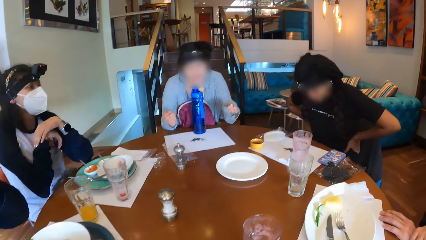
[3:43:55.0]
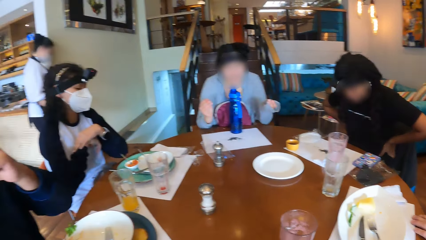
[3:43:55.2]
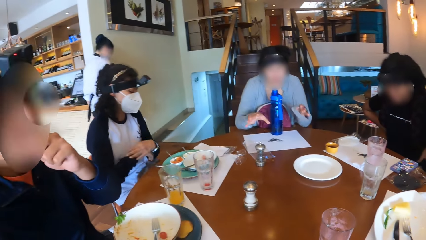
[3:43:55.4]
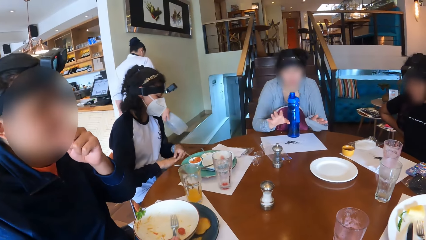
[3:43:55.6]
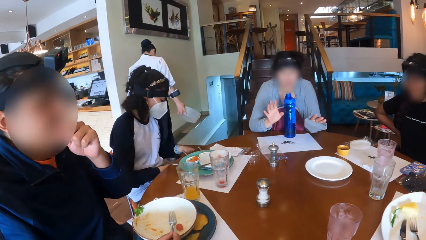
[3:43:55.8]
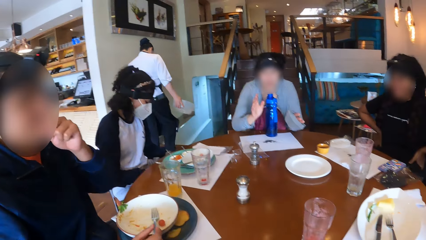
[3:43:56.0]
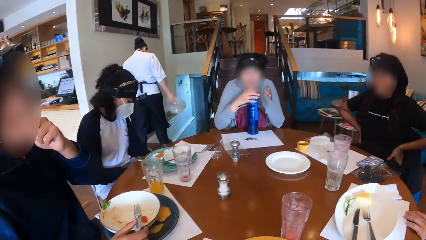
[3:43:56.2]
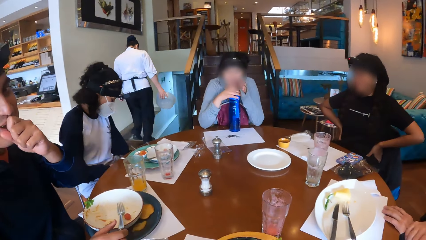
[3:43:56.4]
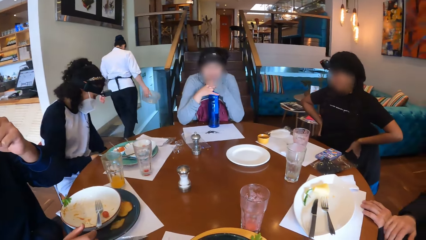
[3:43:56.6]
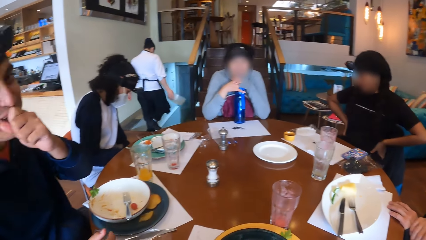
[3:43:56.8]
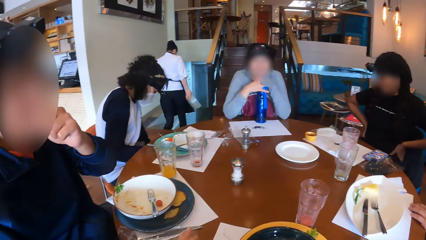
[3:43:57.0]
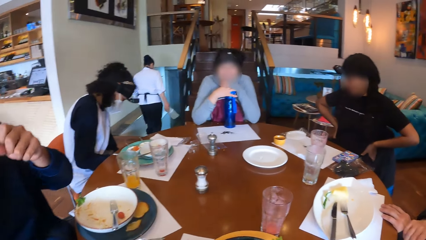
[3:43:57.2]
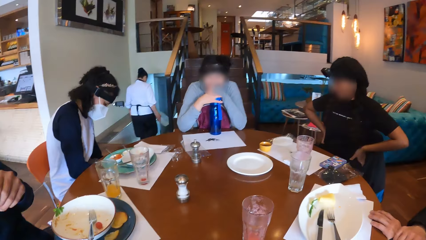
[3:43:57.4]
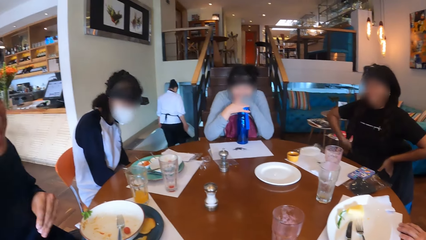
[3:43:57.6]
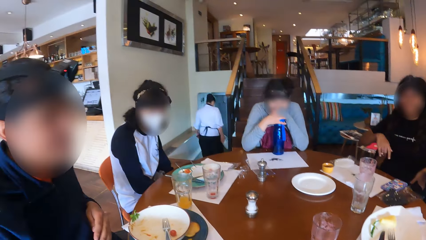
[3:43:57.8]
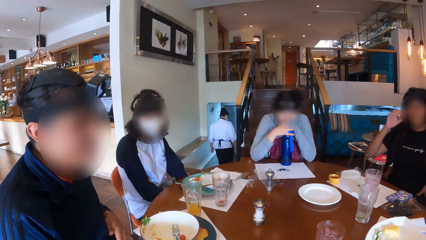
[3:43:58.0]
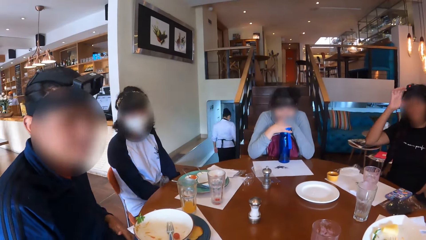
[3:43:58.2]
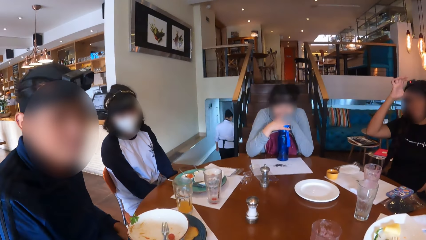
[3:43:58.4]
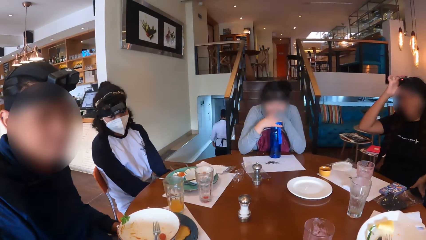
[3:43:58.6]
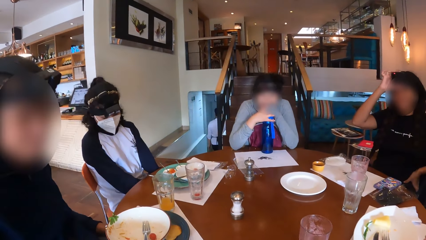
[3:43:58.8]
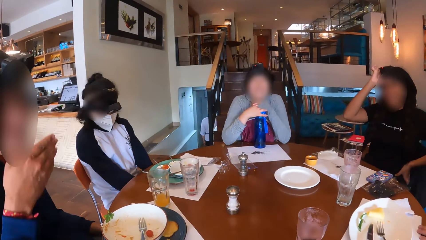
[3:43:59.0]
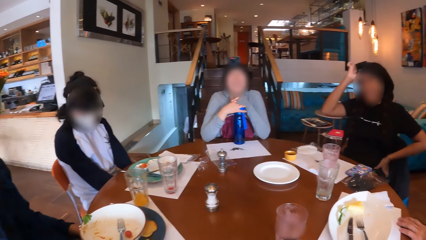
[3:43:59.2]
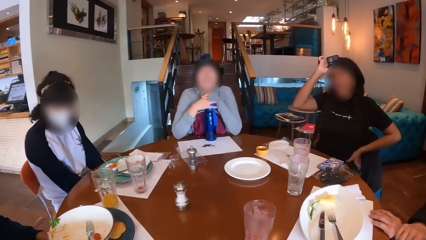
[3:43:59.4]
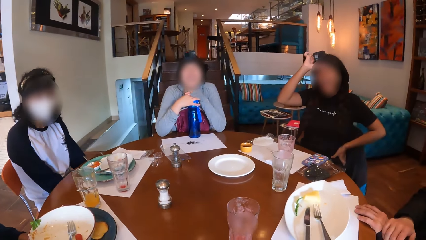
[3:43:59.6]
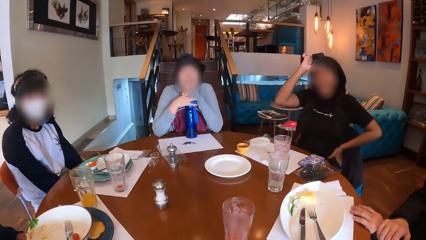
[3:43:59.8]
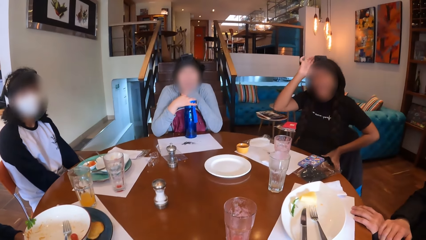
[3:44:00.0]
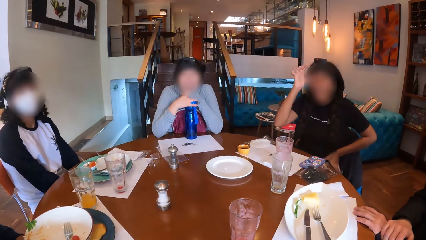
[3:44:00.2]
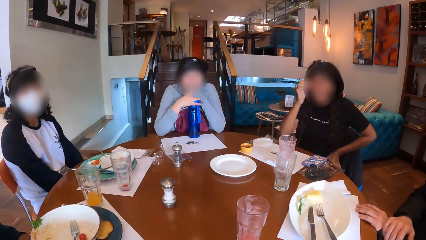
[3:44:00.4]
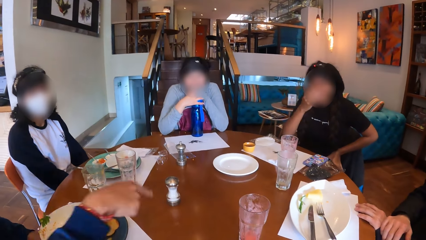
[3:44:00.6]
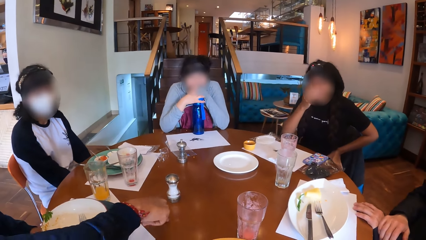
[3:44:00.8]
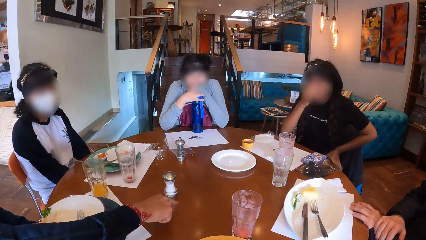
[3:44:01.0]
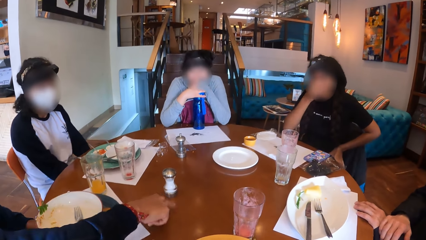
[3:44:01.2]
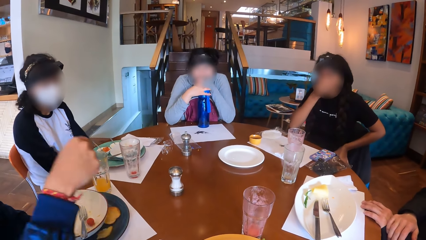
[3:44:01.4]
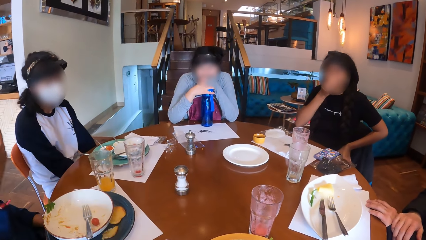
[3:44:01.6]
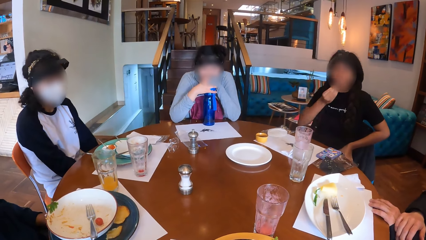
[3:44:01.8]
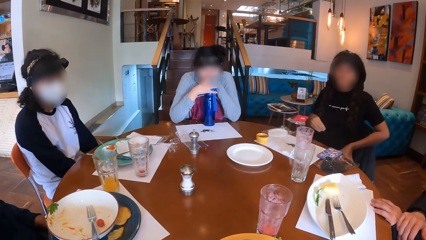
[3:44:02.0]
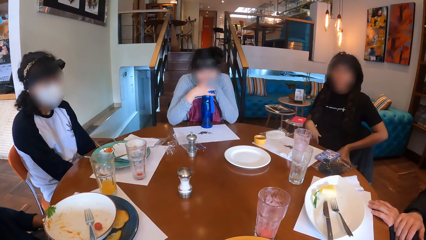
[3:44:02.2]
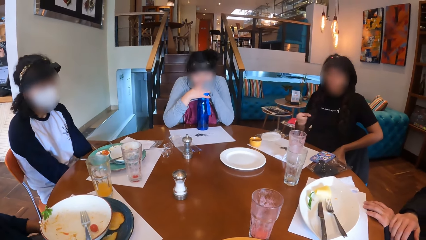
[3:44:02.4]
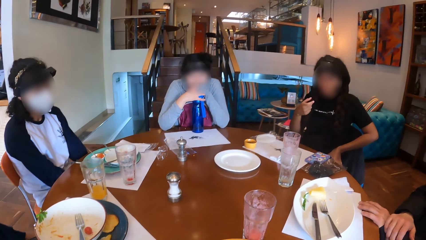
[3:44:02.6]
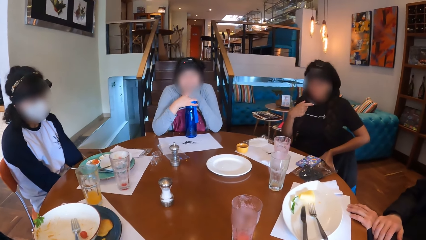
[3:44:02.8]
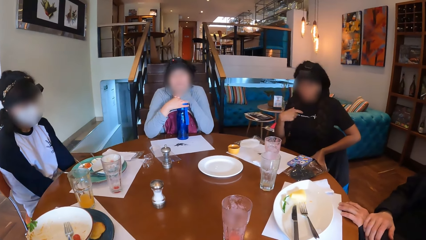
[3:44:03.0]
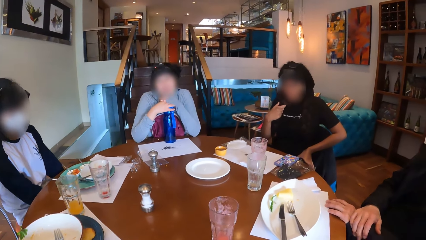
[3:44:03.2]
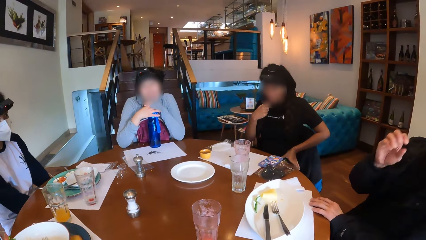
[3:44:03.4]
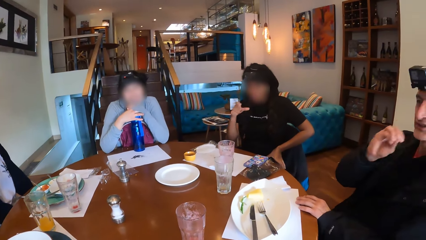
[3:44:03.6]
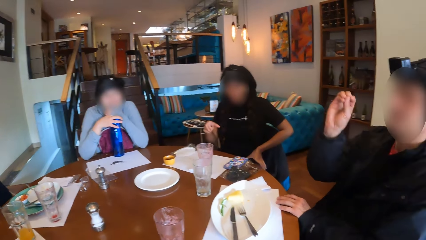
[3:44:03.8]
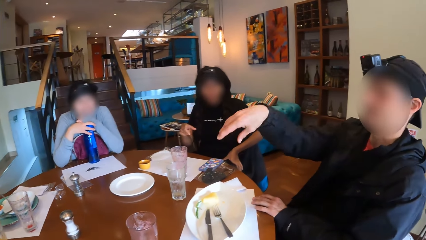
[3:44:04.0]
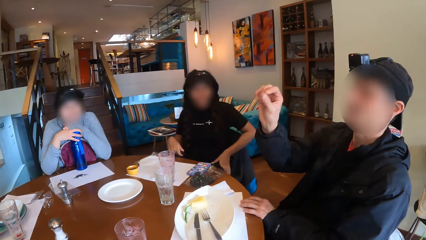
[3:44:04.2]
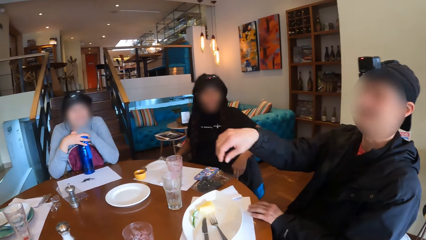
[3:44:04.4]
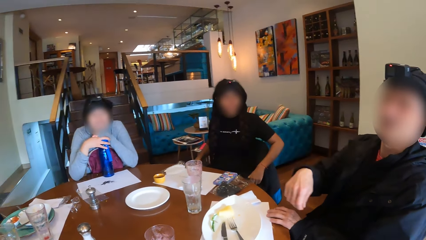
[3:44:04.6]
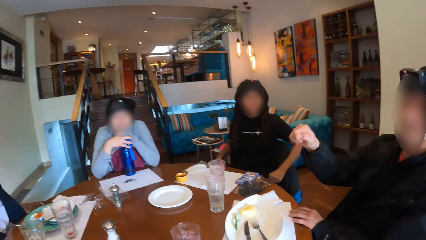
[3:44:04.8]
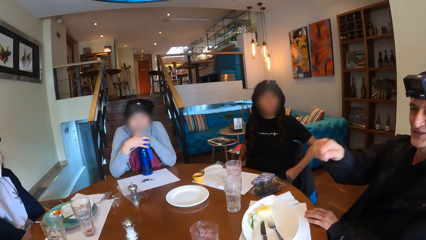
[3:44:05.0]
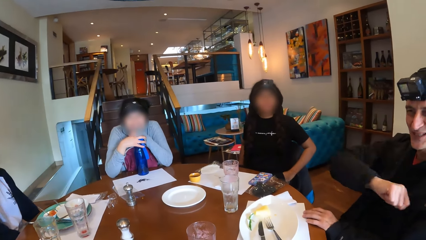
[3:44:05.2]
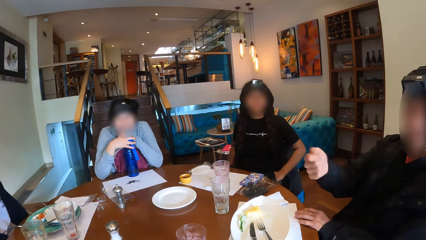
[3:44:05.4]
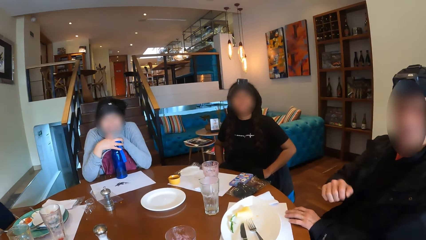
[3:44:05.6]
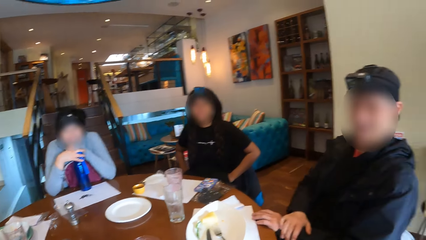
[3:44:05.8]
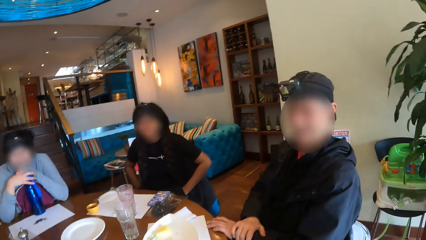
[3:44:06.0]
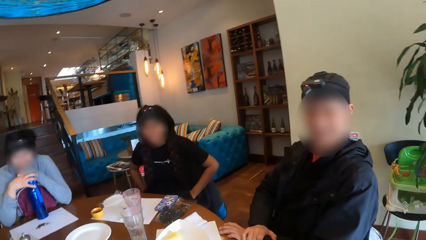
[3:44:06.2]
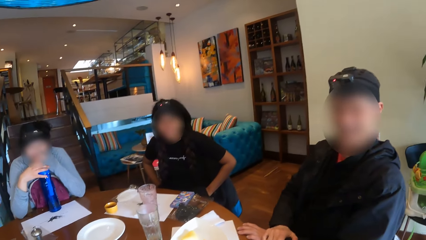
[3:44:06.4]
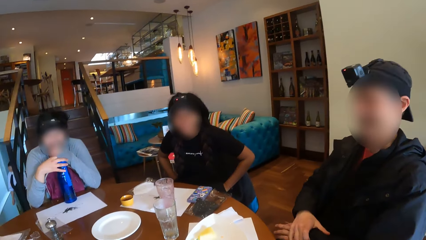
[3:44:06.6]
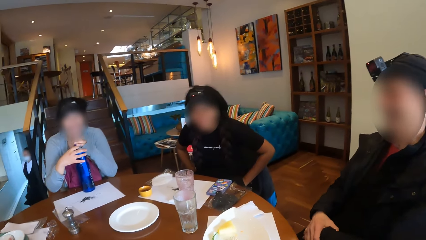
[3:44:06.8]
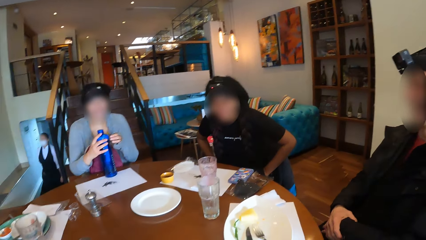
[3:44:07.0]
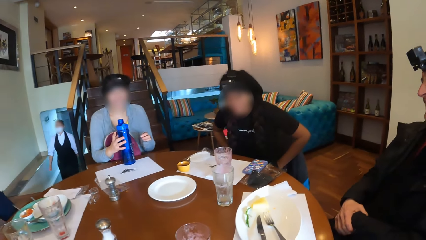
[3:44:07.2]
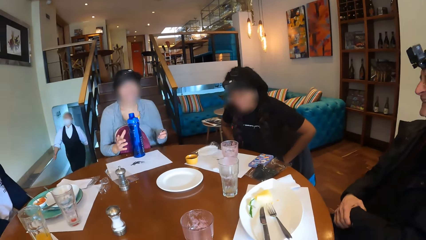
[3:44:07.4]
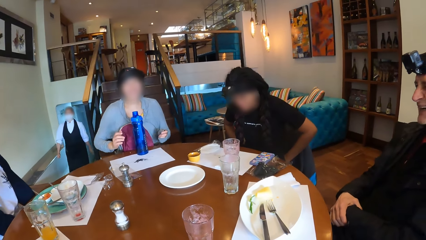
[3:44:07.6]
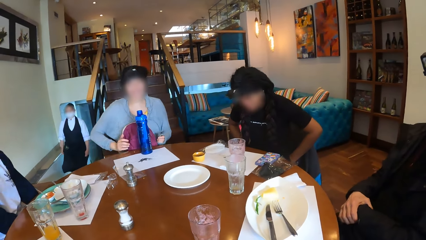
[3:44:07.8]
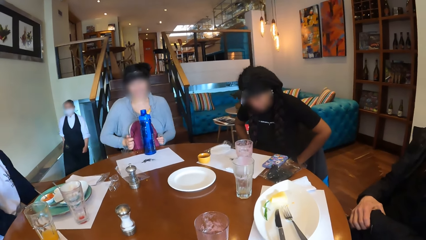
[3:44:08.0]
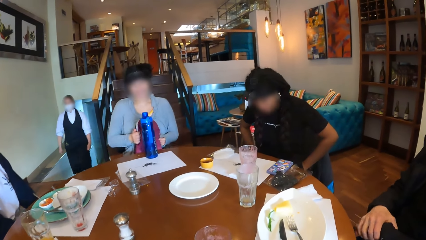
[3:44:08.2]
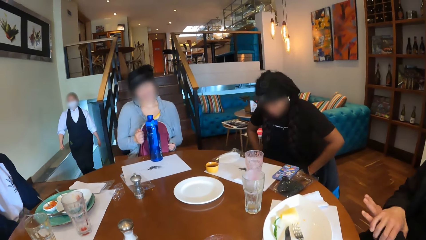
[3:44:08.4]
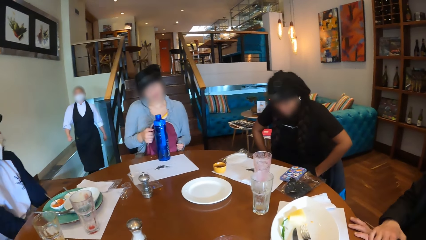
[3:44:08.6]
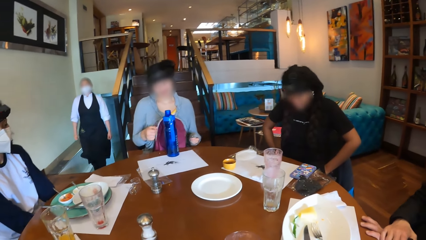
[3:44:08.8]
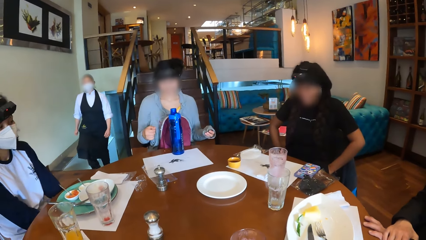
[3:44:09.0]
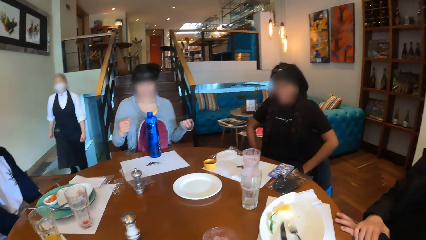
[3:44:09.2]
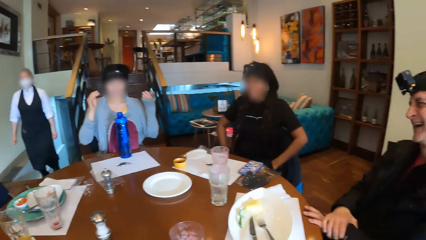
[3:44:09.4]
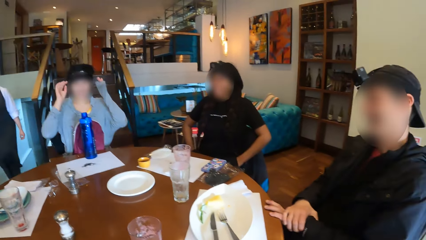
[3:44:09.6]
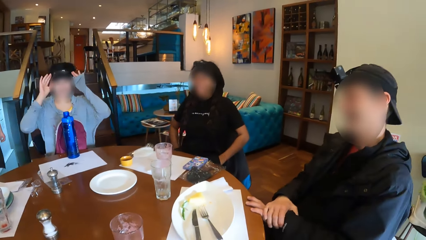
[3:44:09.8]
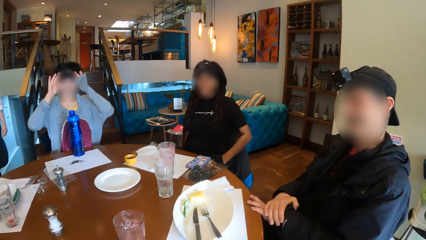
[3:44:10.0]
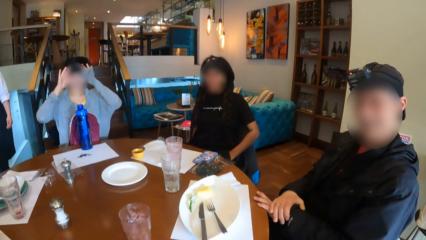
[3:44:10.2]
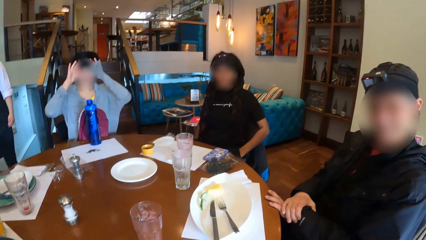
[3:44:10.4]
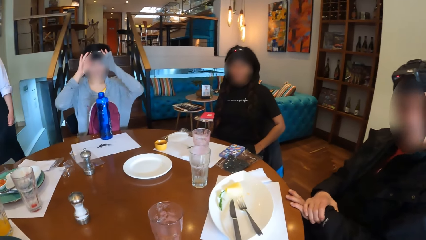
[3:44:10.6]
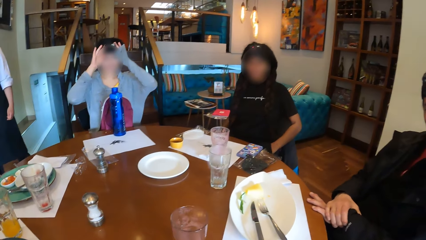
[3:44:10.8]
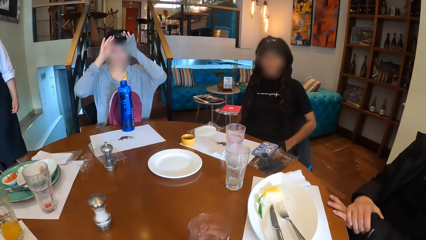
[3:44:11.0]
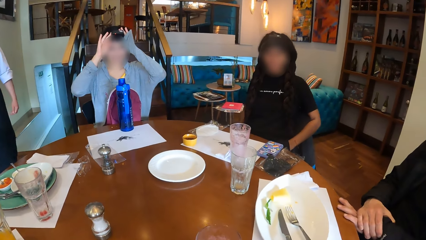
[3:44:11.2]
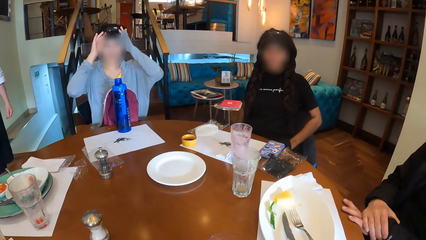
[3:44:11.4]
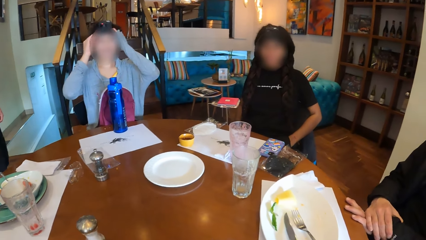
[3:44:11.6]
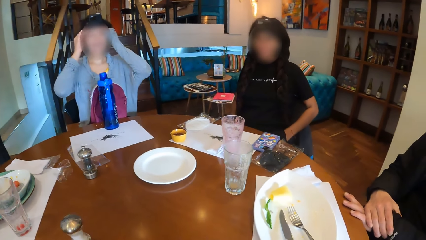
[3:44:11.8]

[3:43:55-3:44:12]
A lady gestures out. A man withdraws his right hand from the fork. A woman adjusts her camera with her right hand. The man touches the table with his right finger. The camera wearer looks around the room. The woman gestures out. Another man gestures out. Another woman adjusts the bag with her hands. The lady gestures out. The other woman adjusts her camera with her hands. A waitress walks to the table.
